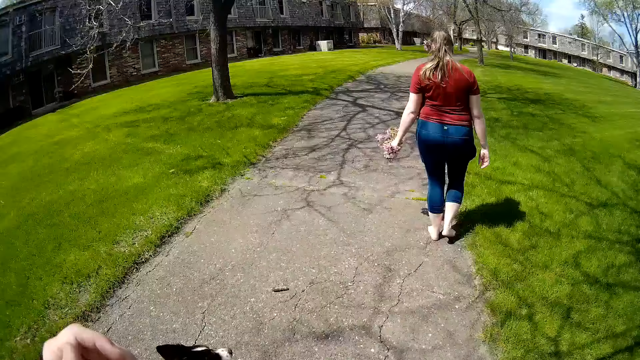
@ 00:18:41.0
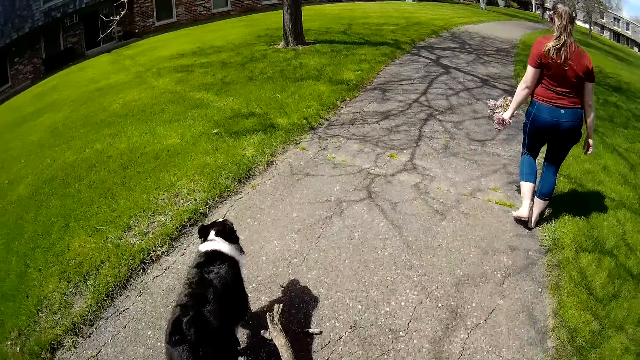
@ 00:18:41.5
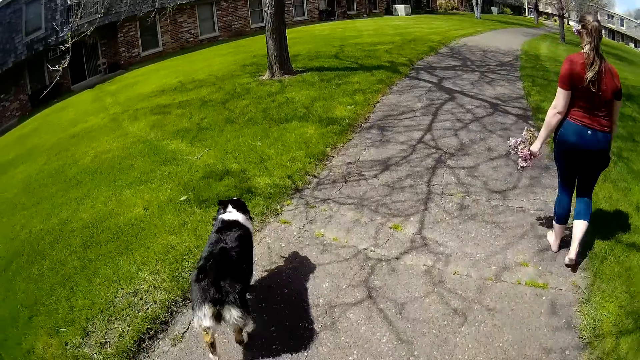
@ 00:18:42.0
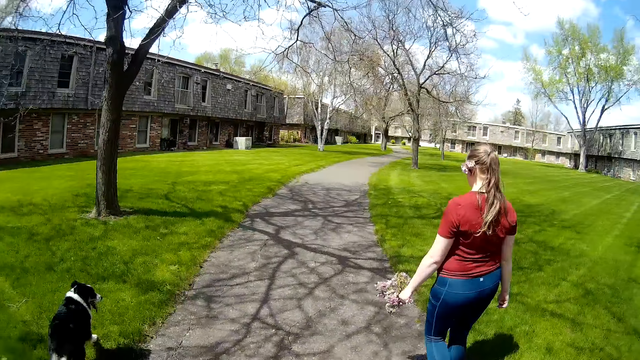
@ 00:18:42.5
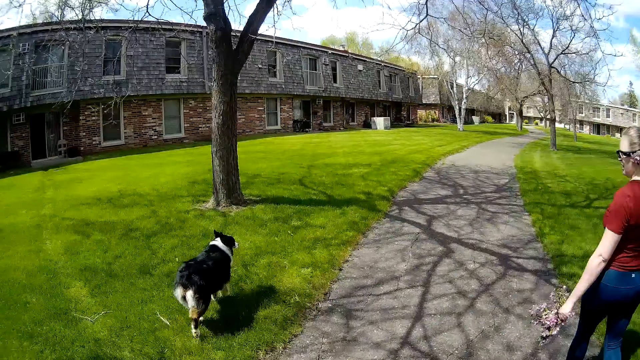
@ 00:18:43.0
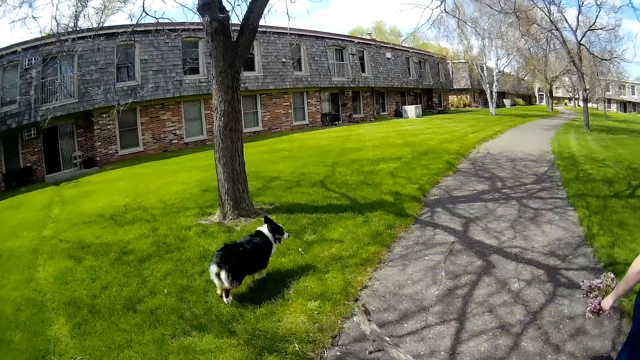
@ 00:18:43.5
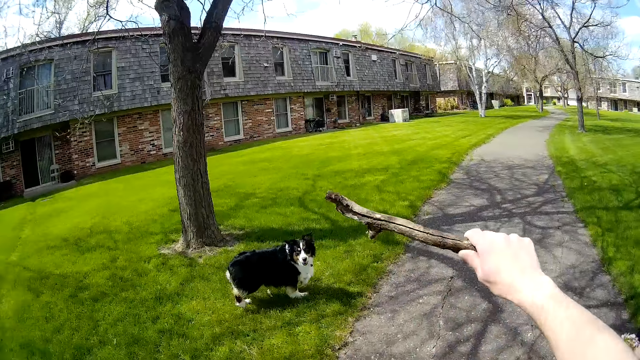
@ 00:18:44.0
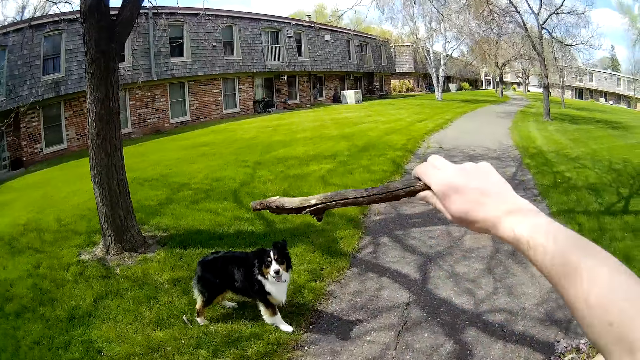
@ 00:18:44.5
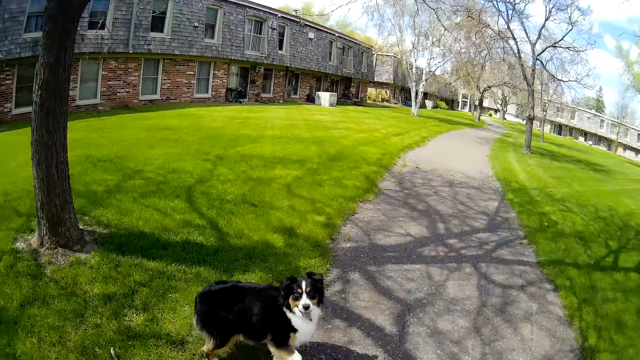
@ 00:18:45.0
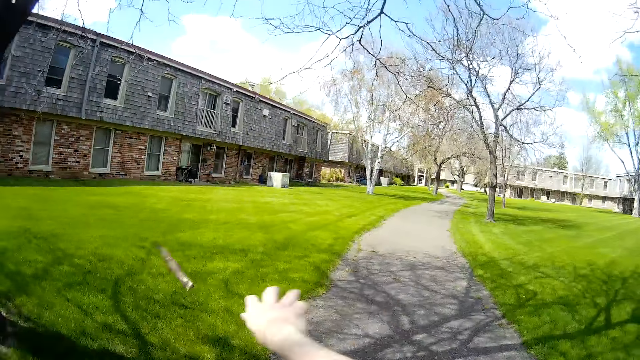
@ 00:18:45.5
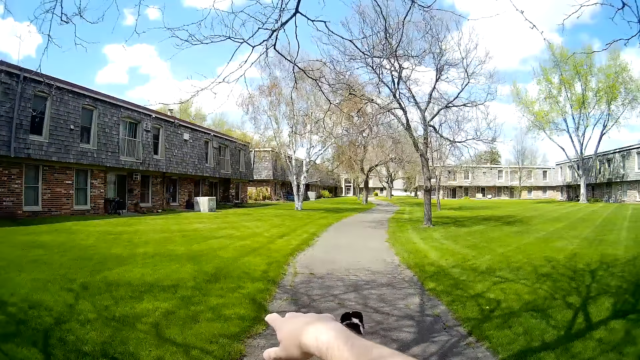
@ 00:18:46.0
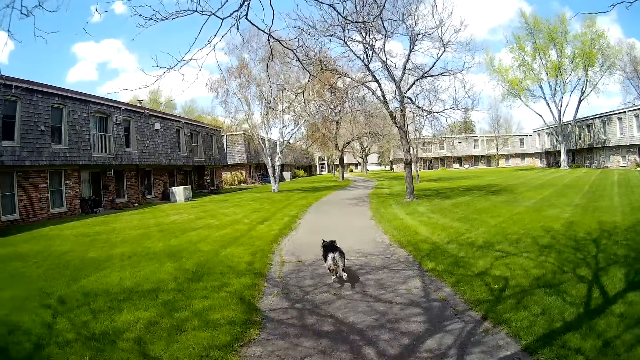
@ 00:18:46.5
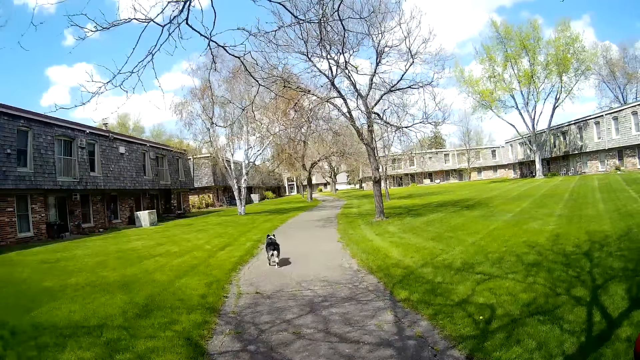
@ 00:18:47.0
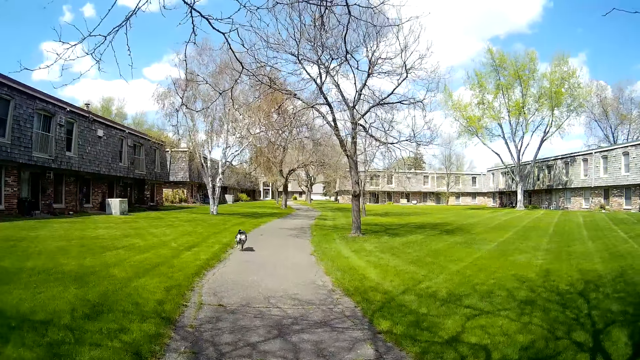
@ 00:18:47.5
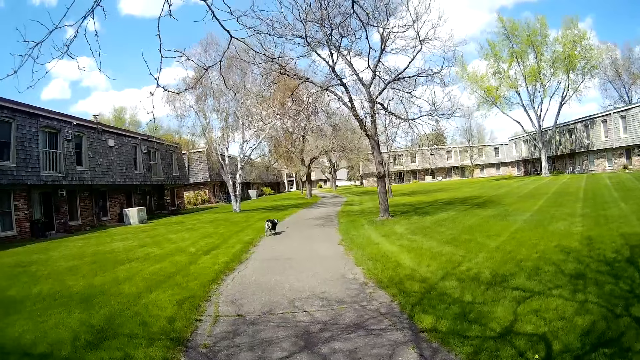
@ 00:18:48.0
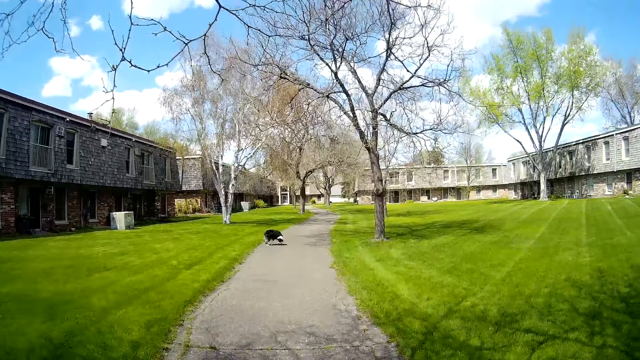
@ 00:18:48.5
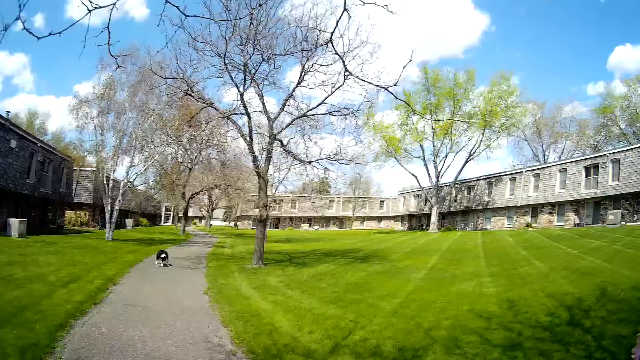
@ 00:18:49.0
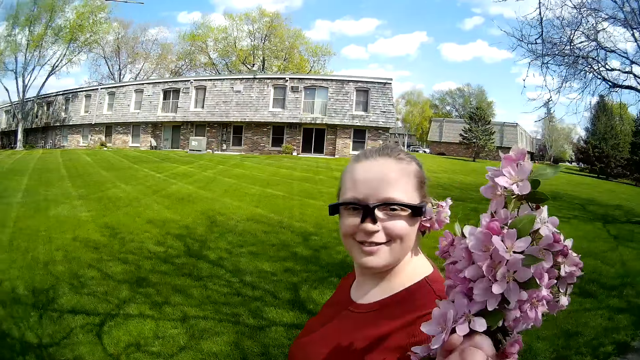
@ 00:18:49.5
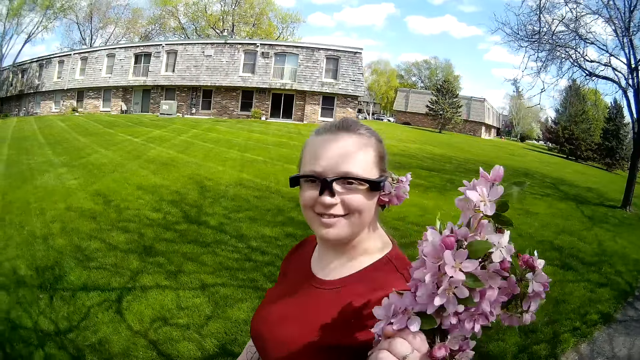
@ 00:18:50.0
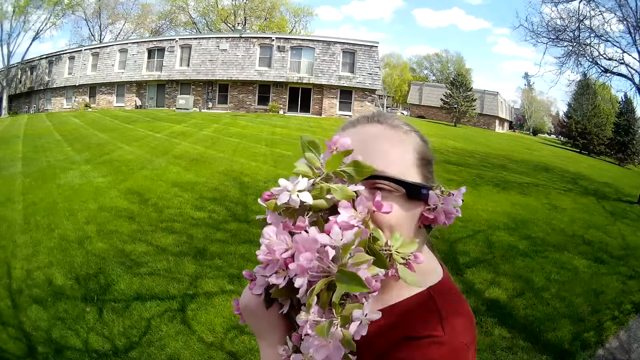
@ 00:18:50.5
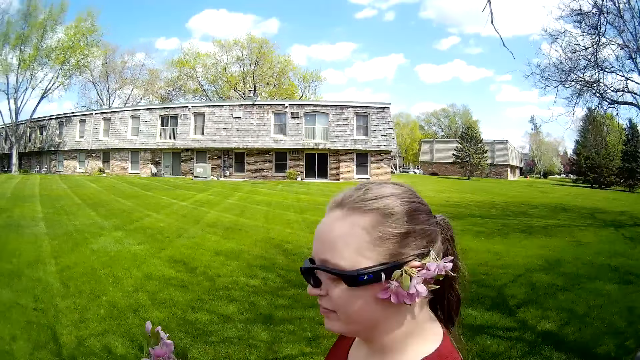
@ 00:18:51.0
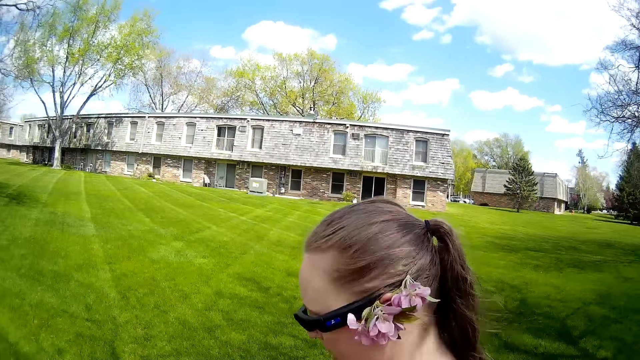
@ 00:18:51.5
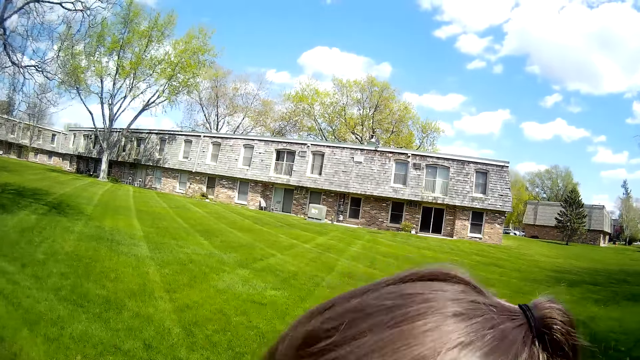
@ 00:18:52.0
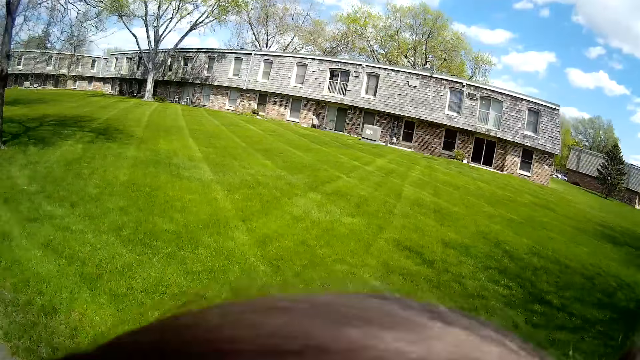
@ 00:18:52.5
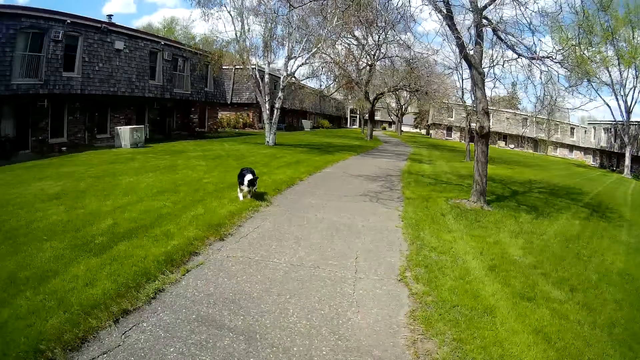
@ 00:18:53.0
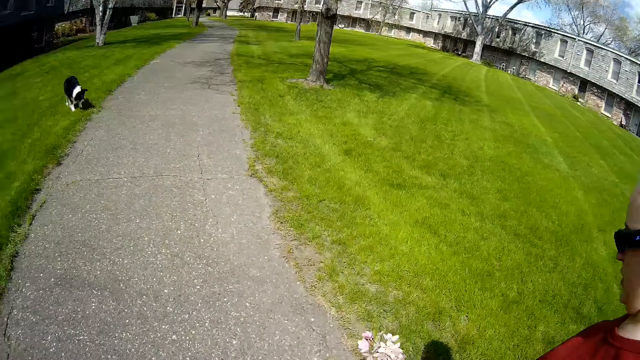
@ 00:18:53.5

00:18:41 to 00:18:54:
The dog walks on the grass towards the tree. The camera wearer lifts his right hand up with a stick in his hand. The dog walks towards the camera wearer. The camera wearer throws the stick with his right hand. The dog runs towards the stick on a path. The woman smells a flower in her left hand with her nose. The camera wearer puts his hand at the back of the woman.

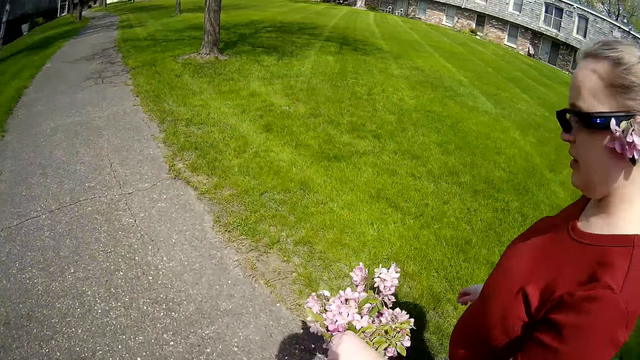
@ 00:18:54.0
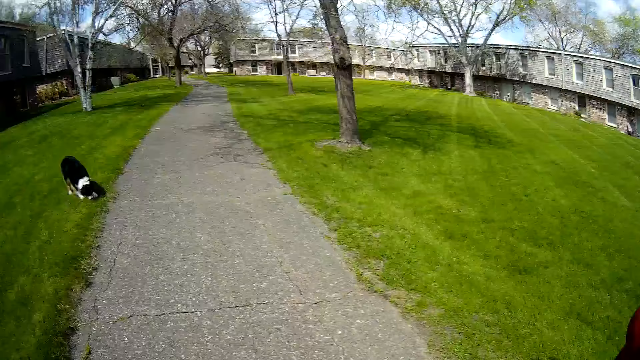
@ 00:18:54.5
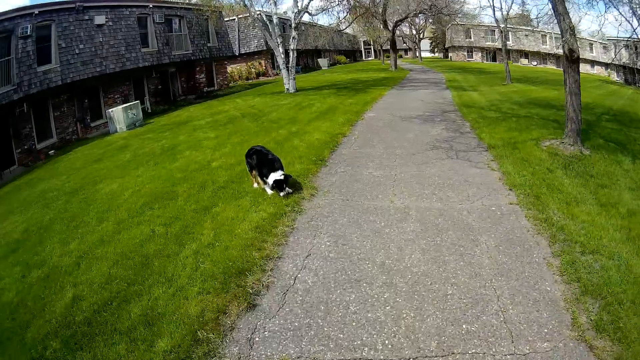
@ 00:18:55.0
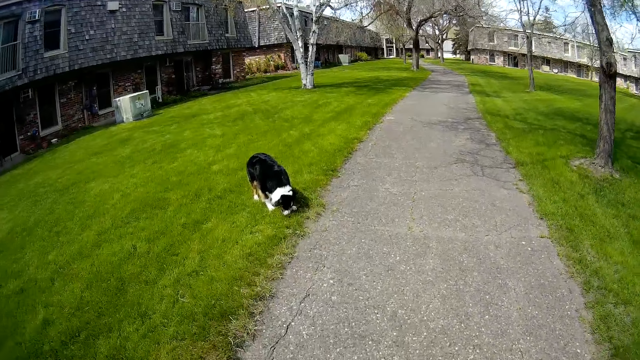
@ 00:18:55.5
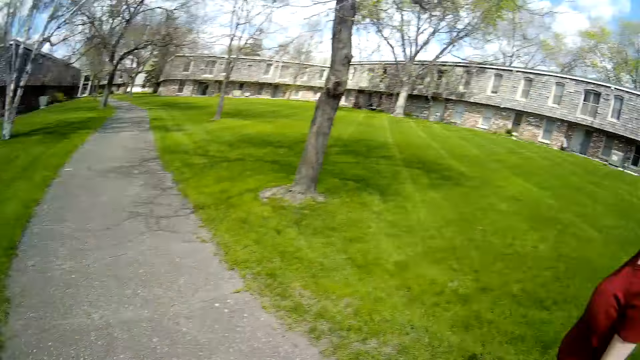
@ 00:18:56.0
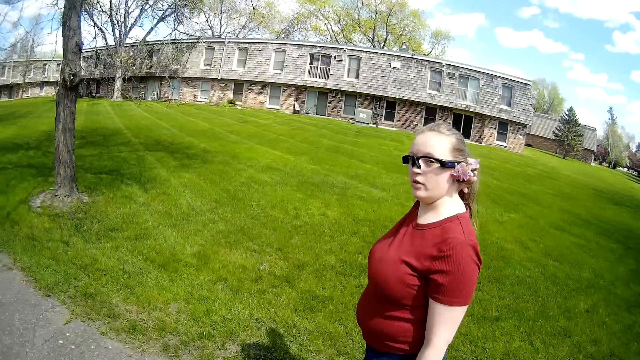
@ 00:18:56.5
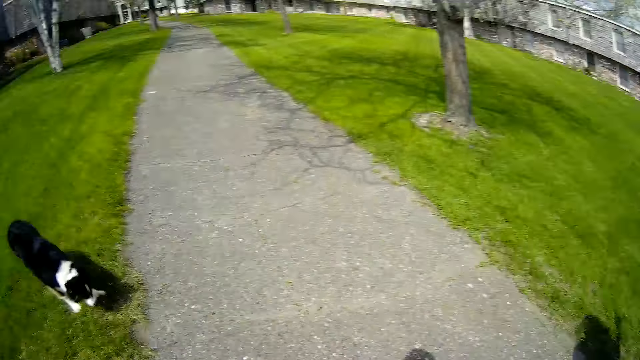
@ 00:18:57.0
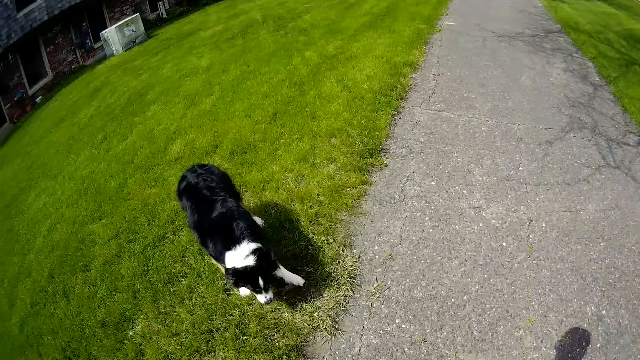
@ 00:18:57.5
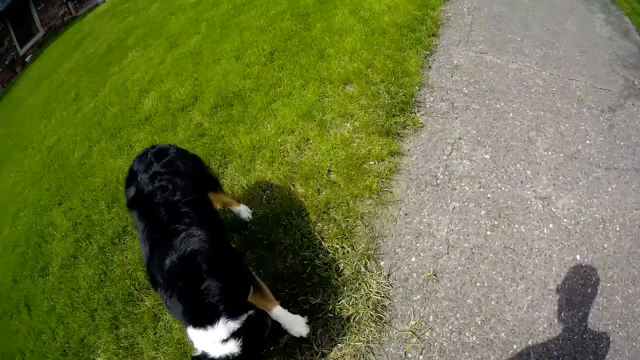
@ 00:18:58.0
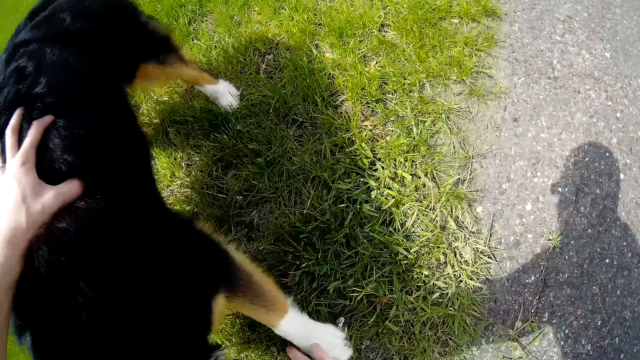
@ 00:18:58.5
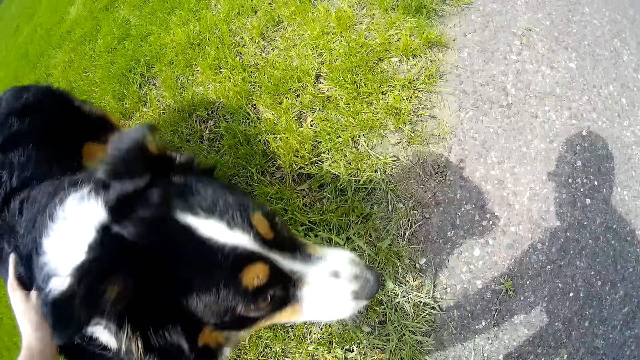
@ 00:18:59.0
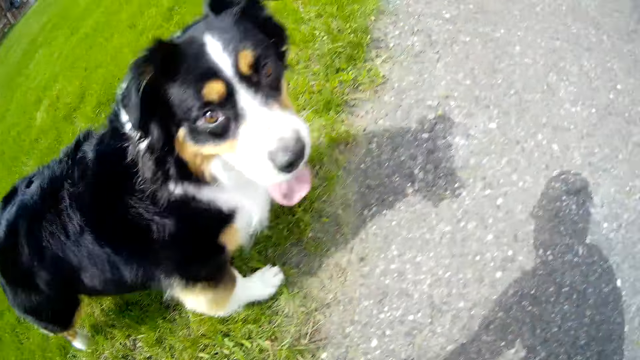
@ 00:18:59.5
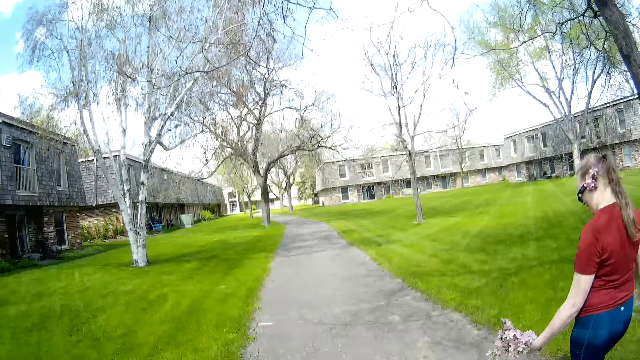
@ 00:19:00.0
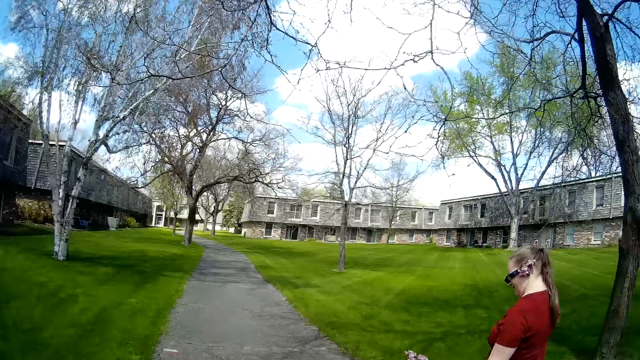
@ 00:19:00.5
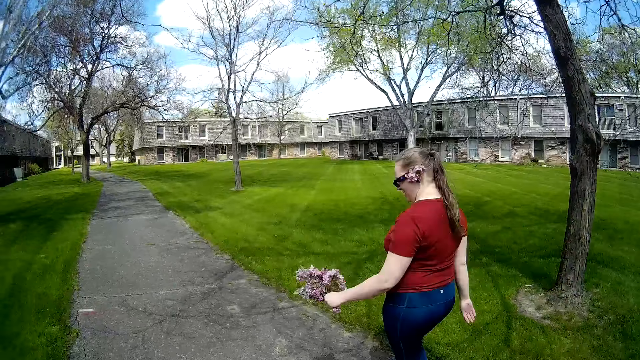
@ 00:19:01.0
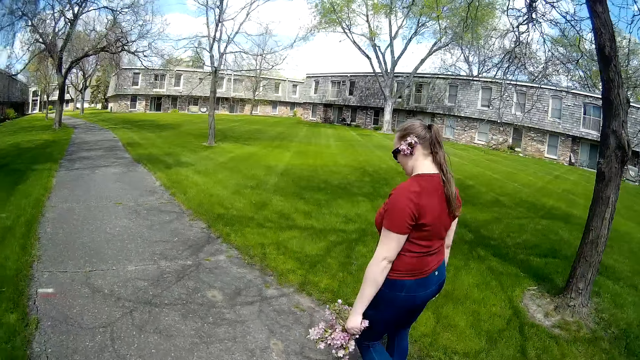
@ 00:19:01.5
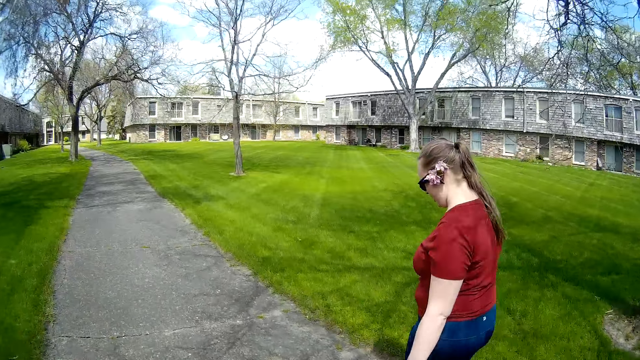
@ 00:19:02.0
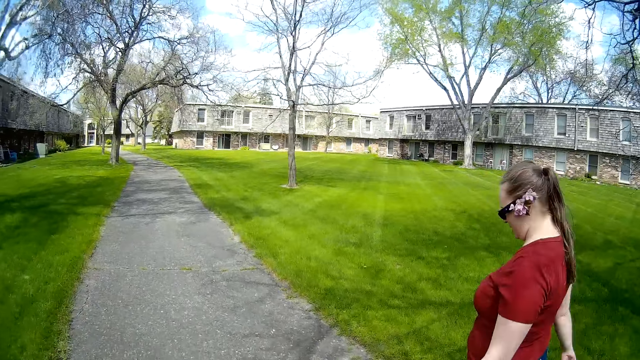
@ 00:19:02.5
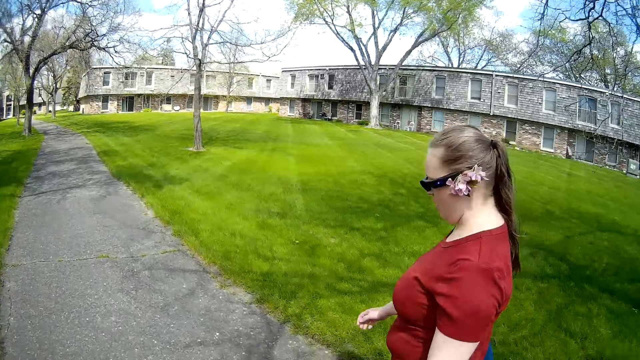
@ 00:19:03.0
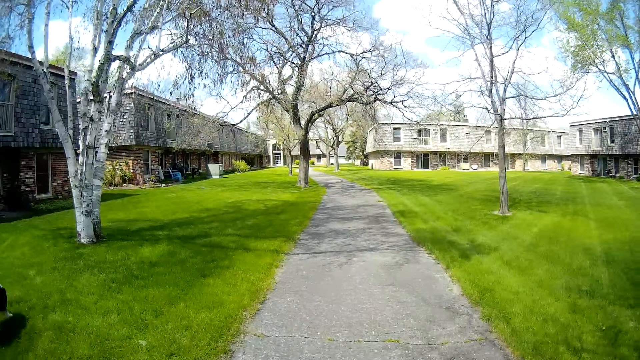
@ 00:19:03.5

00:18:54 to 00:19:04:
The dog puts its mouth on the grass. The camera wearer scrubs the back of the dog. They hold the dog fur. They interact with a woman.
